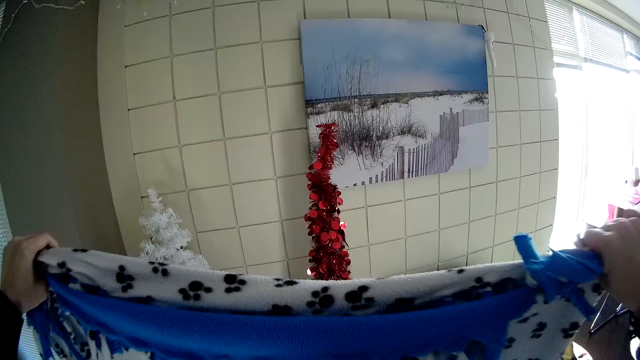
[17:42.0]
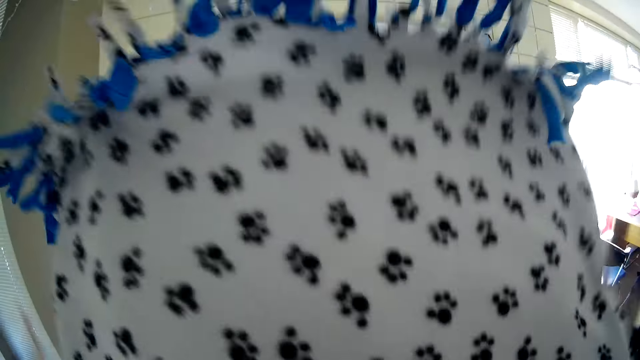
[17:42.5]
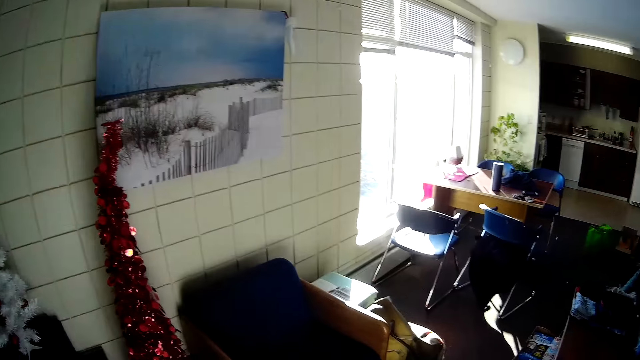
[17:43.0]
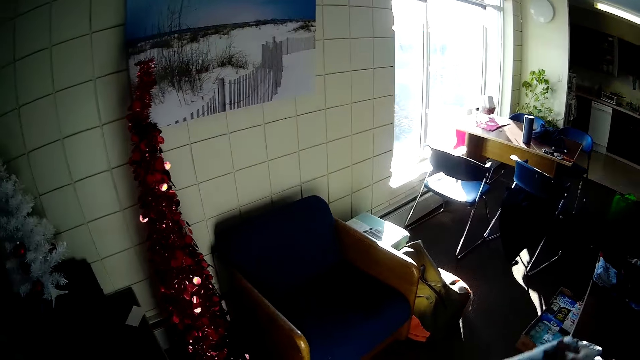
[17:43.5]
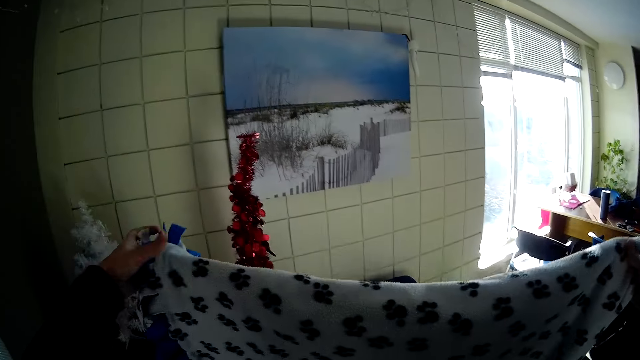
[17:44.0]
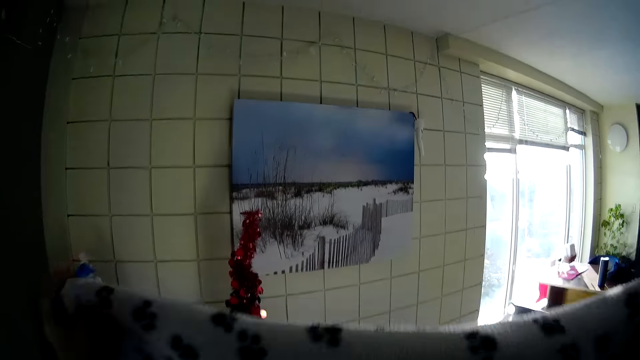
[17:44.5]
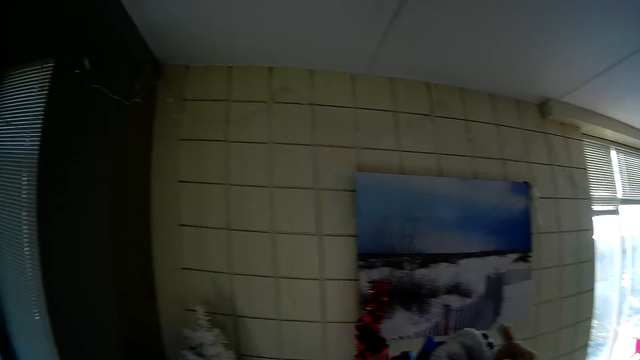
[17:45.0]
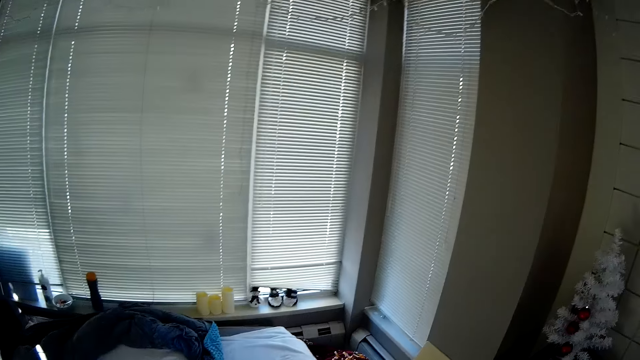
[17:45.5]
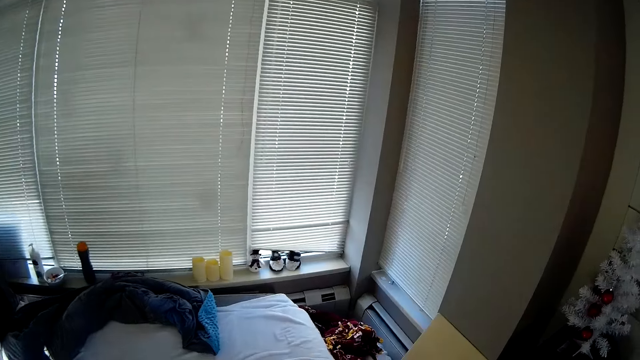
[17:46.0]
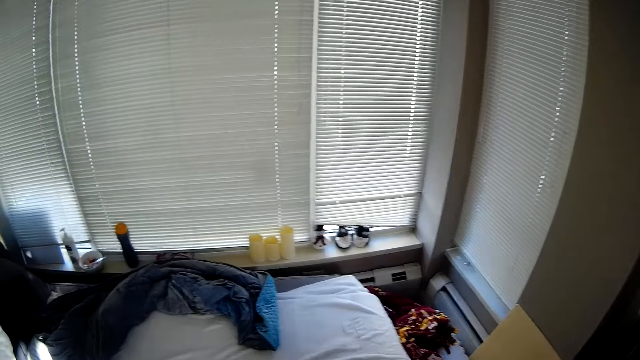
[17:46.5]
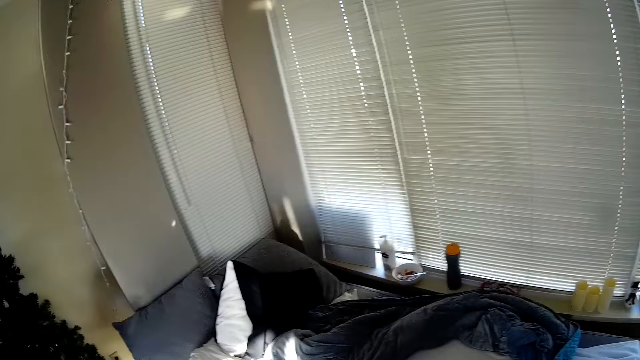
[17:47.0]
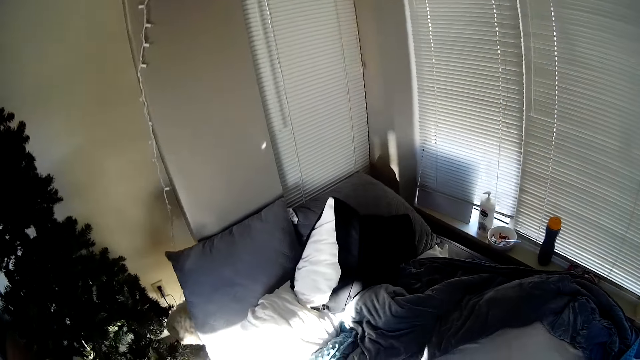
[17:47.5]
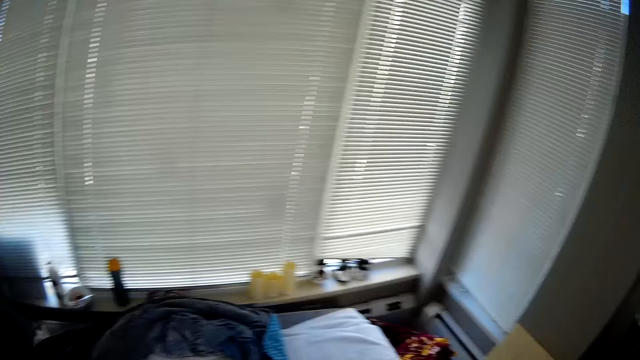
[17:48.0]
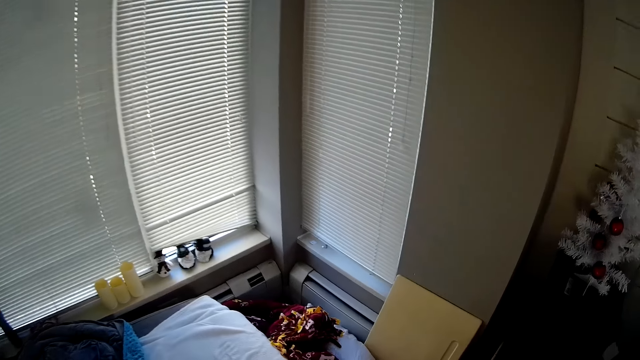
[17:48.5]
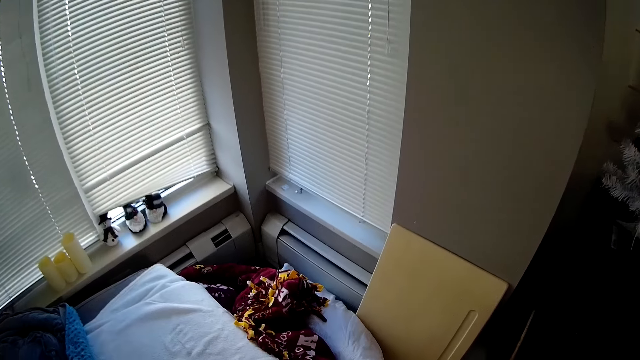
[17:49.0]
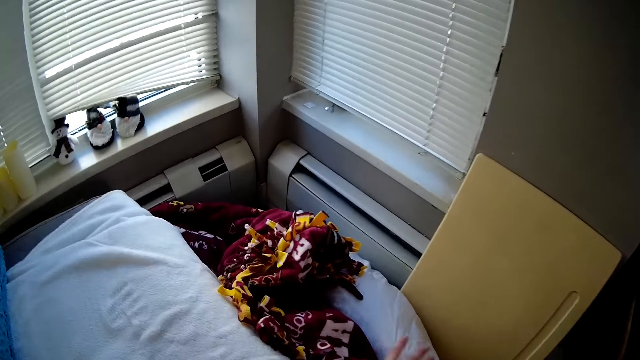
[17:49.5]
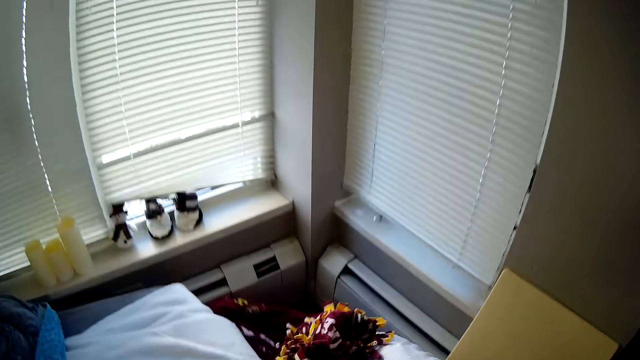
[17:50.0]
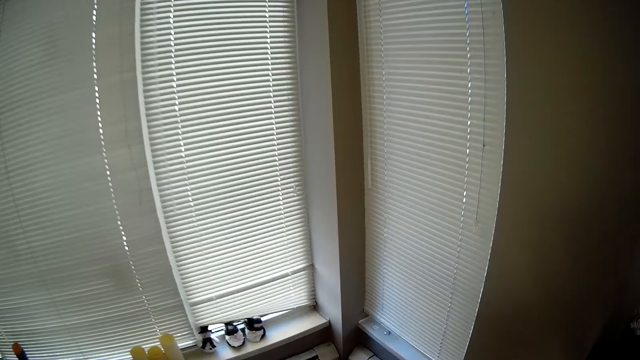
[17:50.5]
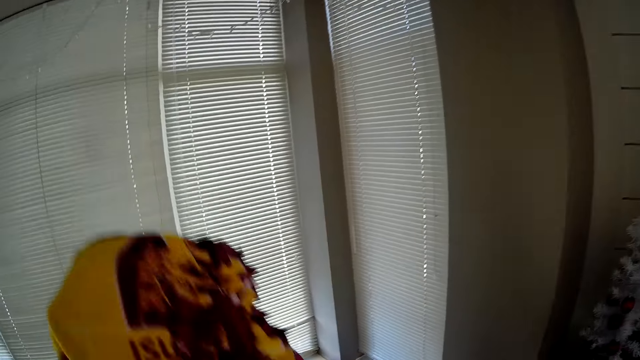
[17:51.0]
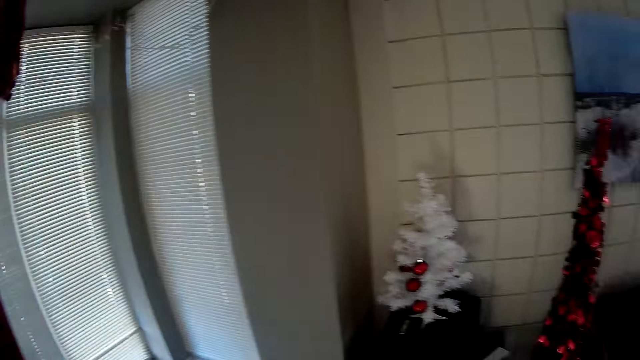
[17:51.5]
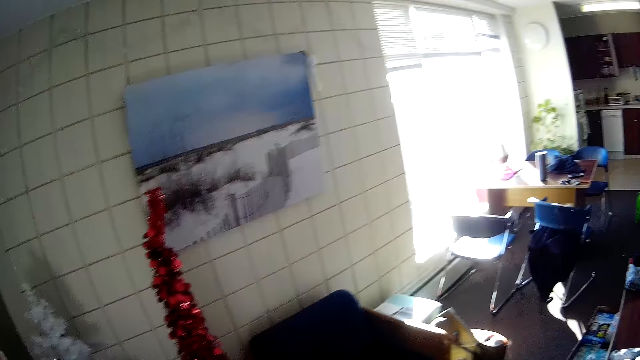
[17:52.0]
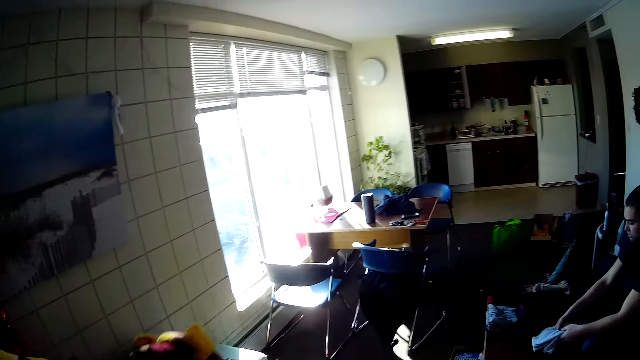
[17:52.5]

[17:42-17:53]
The camera wearer unfolds a piece of cloth. They are folding the blankets and sheet. They walk around the room. They pick up a piece of cloth from a bed.

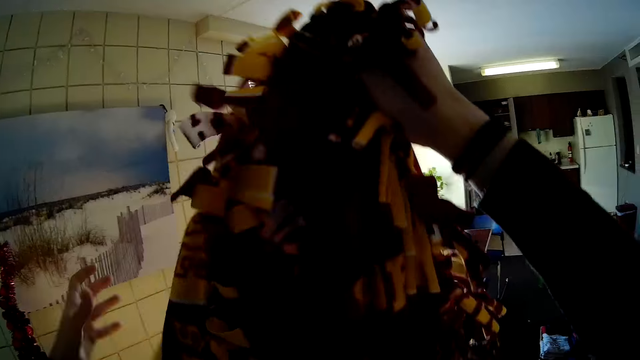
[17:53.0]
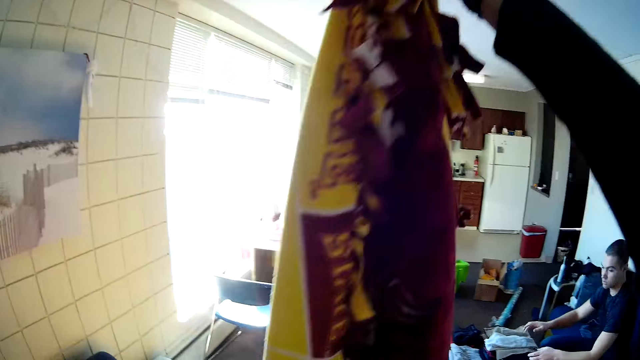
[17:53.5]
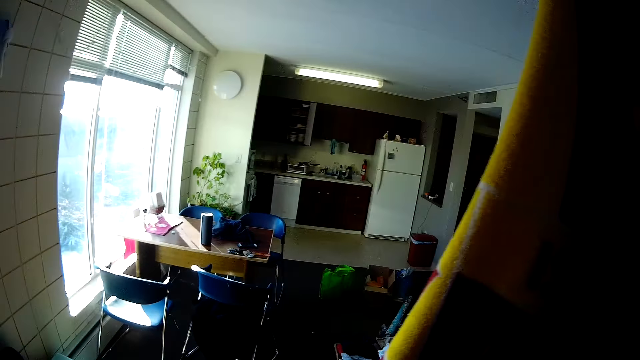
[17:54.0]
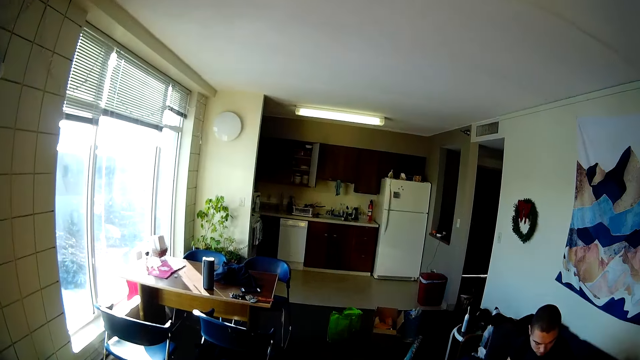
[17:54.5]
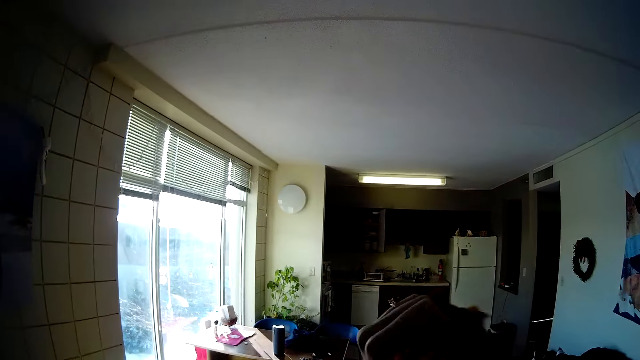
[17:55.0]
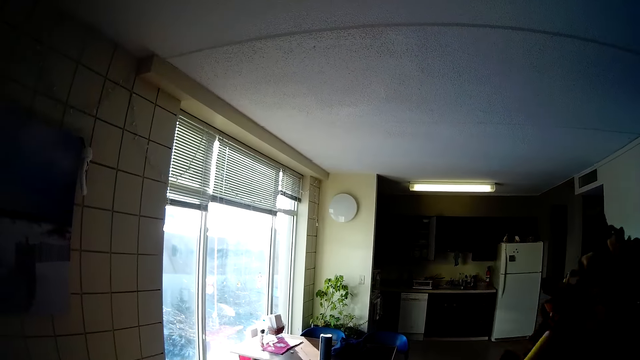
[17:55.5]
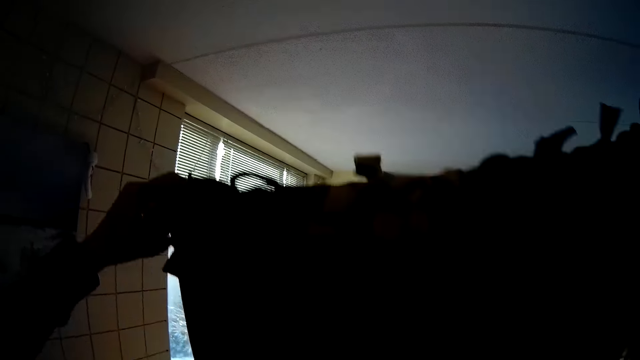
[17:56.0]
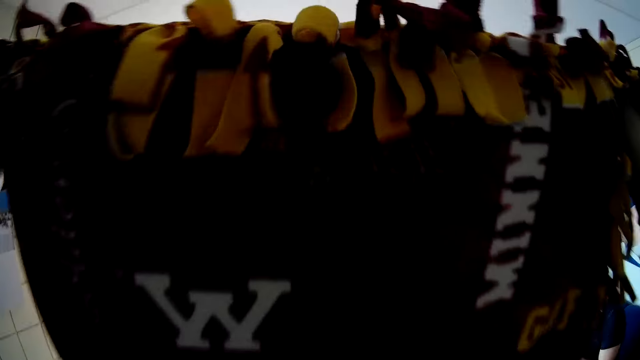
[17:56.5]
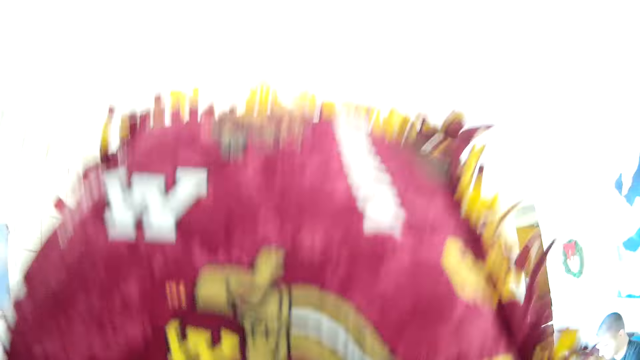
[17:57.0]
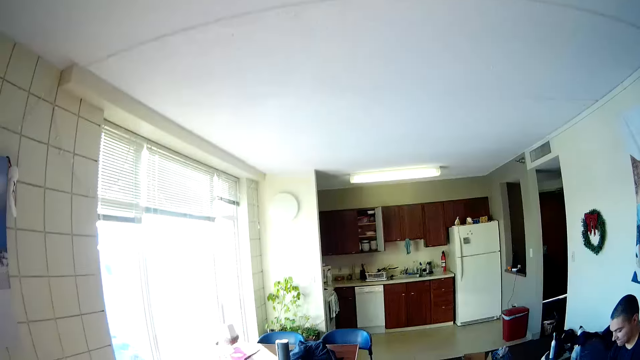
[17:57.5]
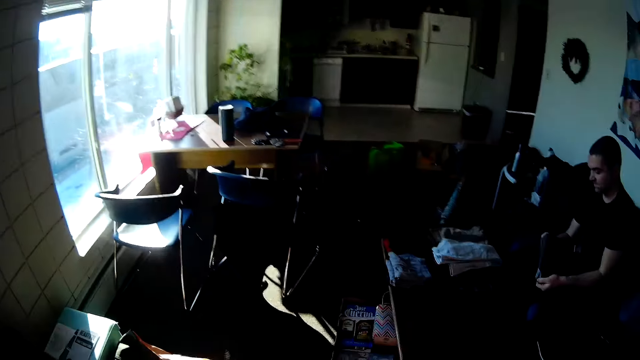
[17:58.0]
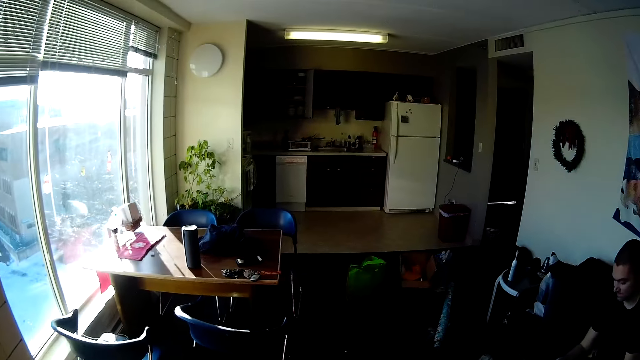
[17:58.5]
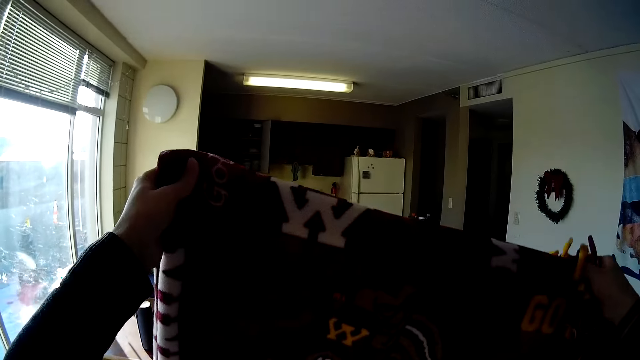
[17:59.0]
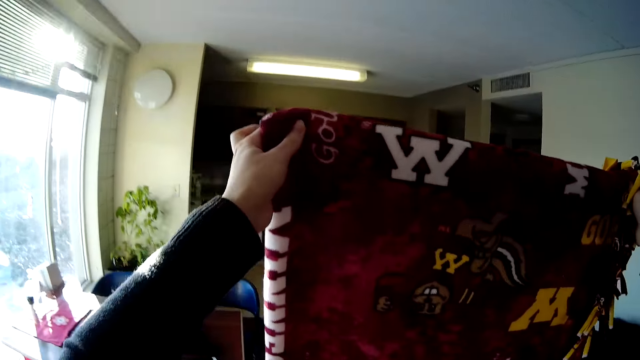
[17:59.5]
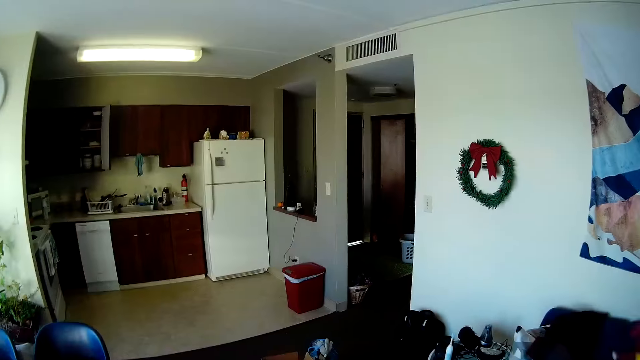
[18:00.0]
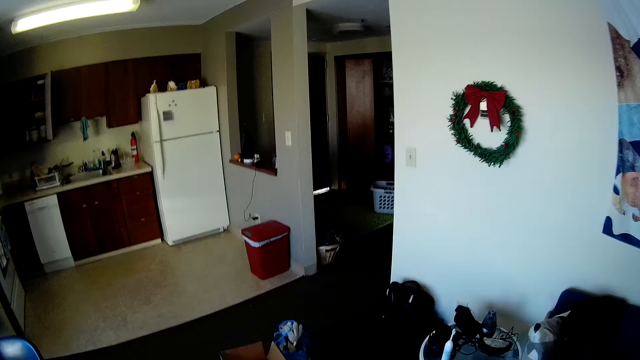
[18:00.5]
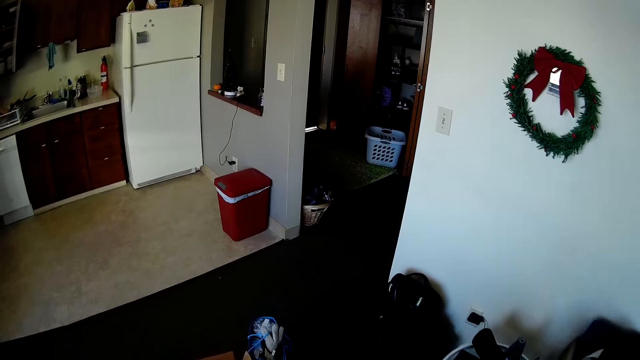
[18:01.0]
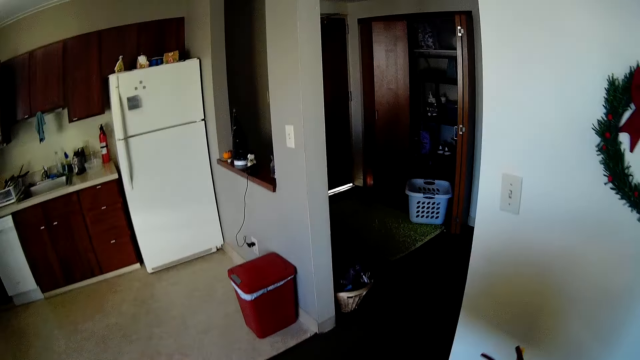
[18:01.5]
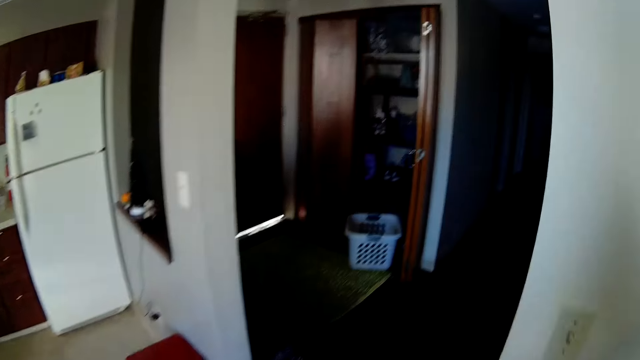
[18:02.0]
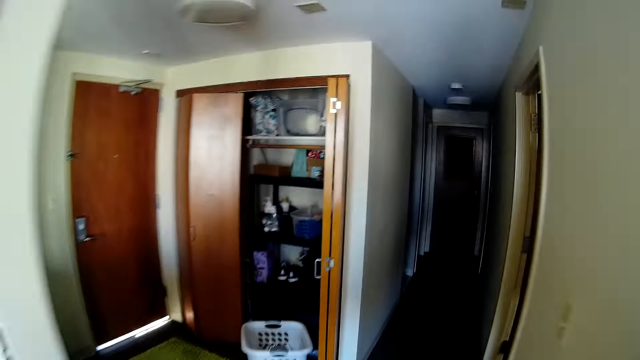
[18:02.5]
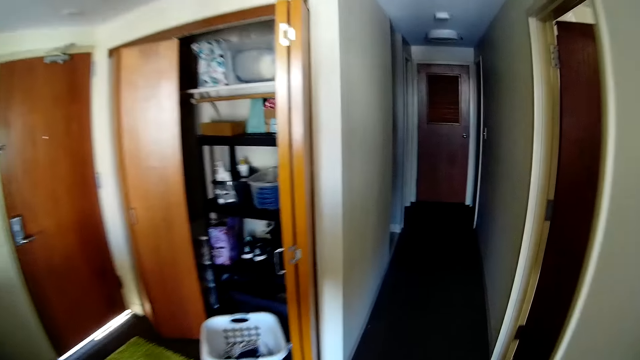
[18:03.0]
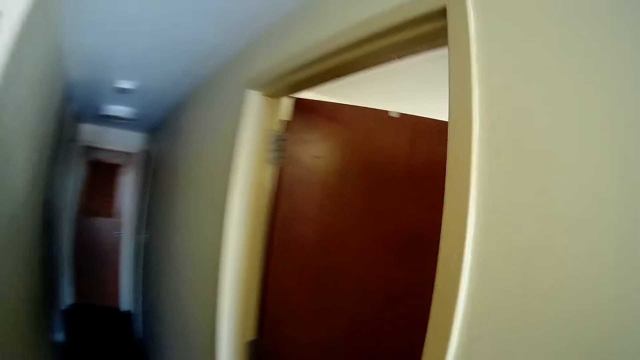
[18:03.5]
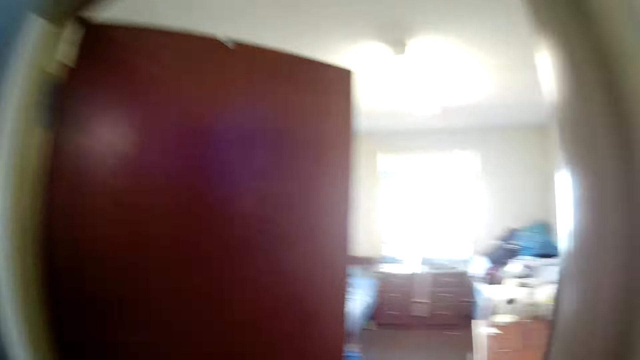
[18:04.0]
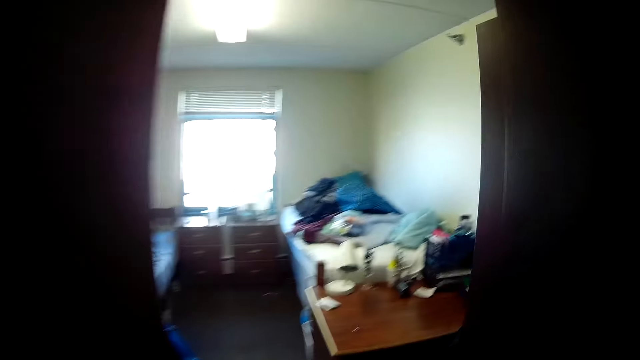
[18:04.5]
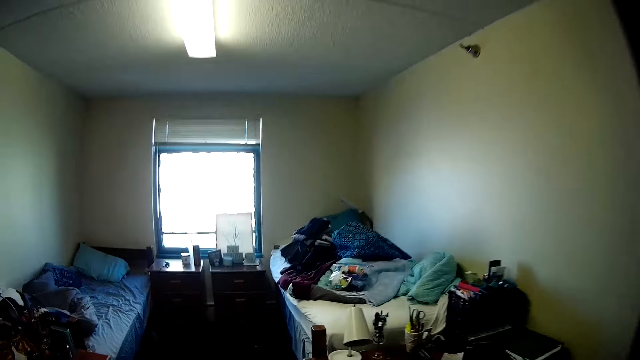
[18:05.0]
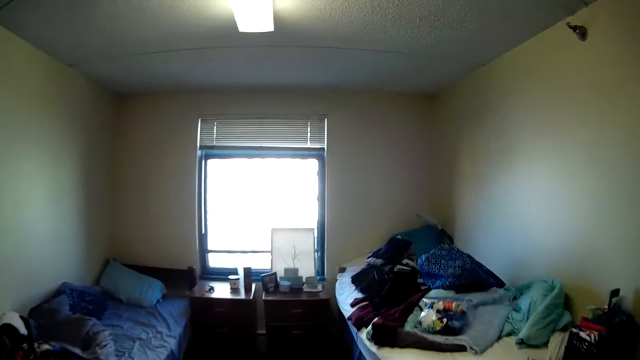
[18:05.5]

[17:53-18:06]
The camera wearer unfolds a piece of cloth. They fold the piece of cloth. They walk around the room.
